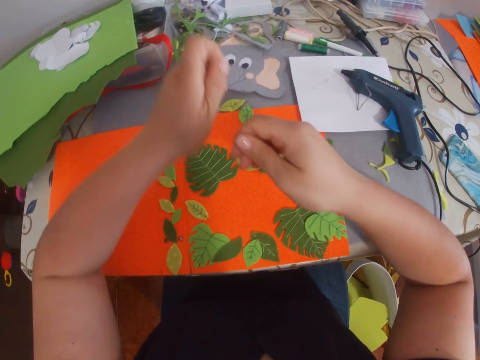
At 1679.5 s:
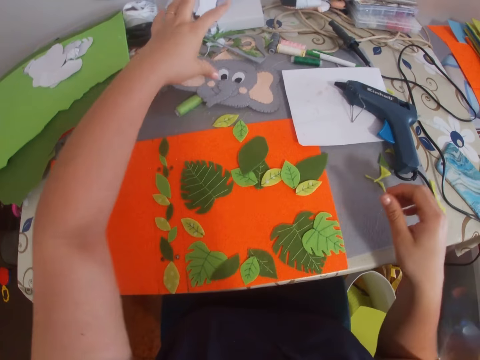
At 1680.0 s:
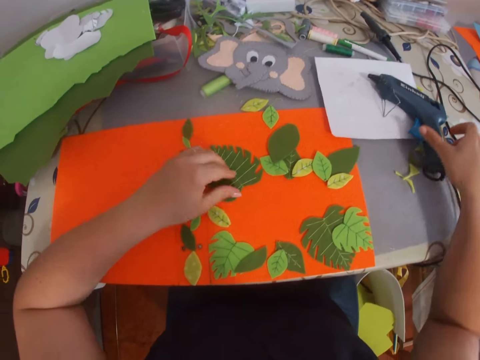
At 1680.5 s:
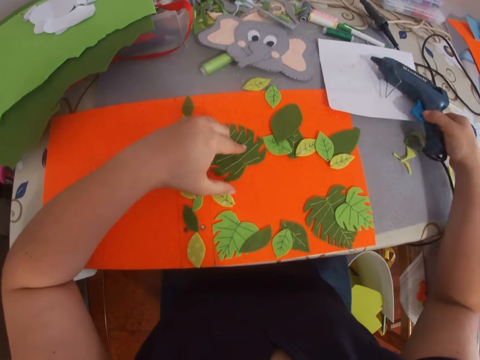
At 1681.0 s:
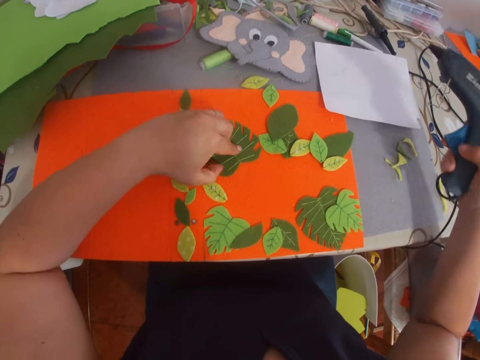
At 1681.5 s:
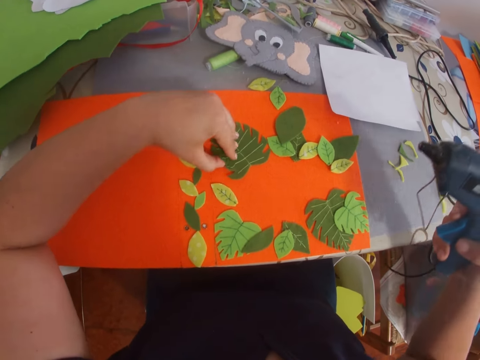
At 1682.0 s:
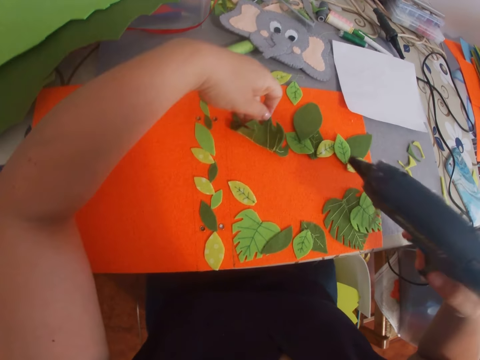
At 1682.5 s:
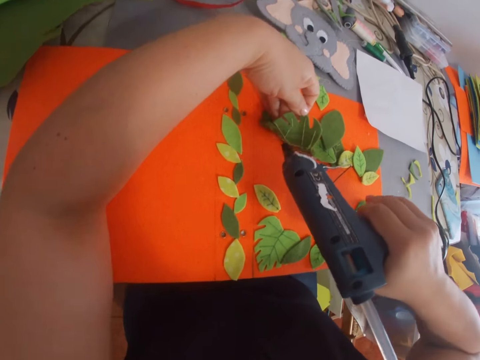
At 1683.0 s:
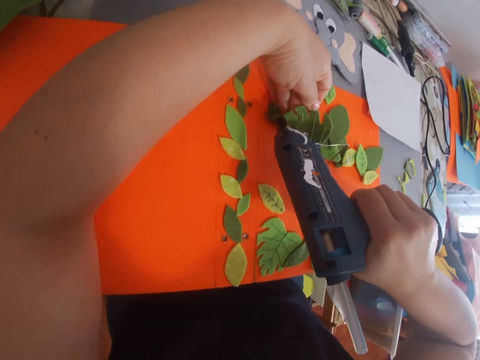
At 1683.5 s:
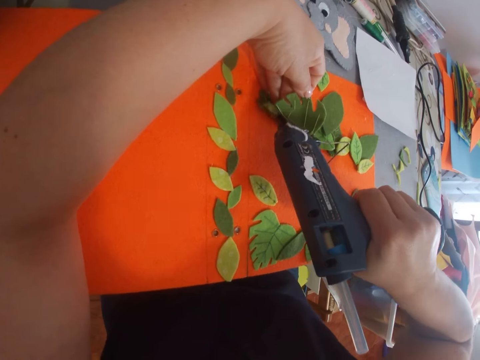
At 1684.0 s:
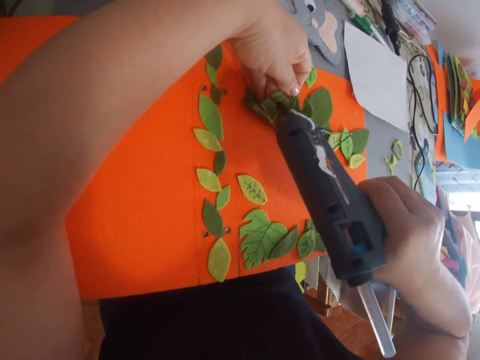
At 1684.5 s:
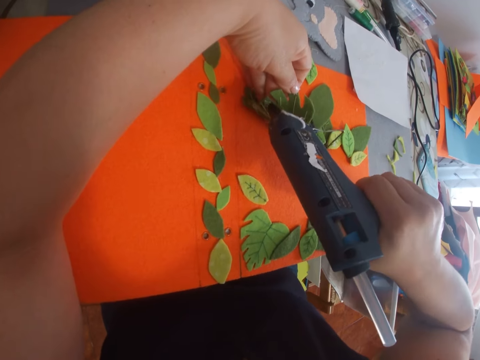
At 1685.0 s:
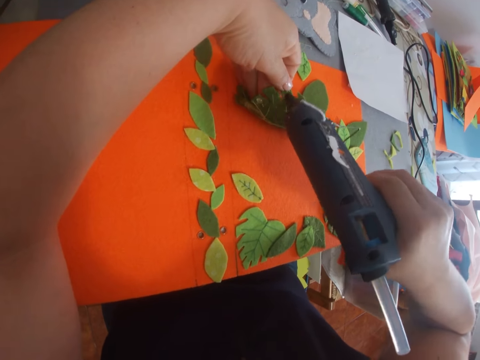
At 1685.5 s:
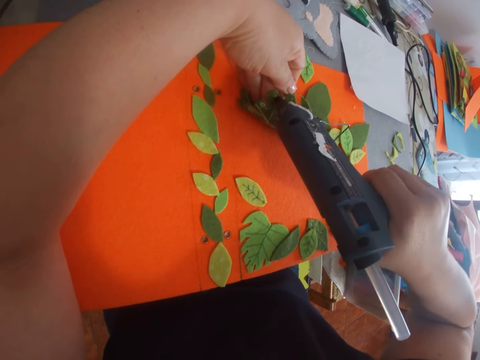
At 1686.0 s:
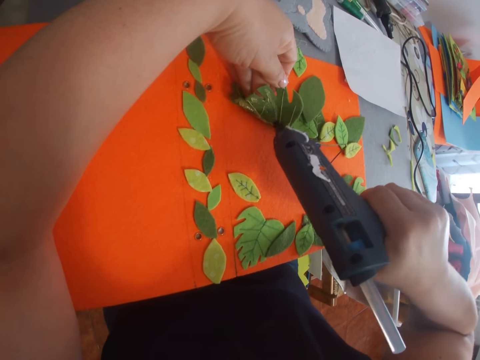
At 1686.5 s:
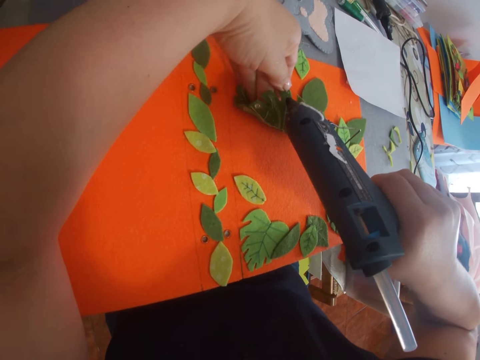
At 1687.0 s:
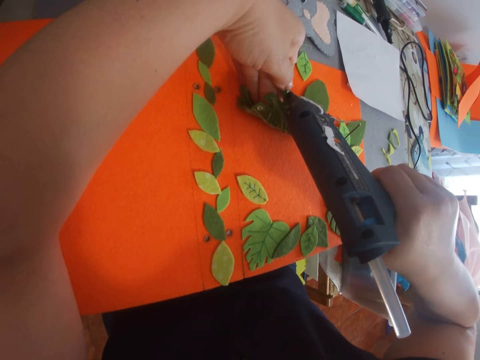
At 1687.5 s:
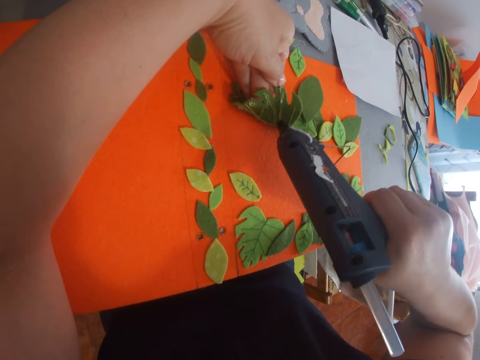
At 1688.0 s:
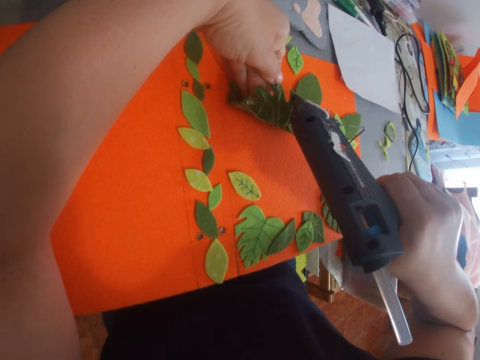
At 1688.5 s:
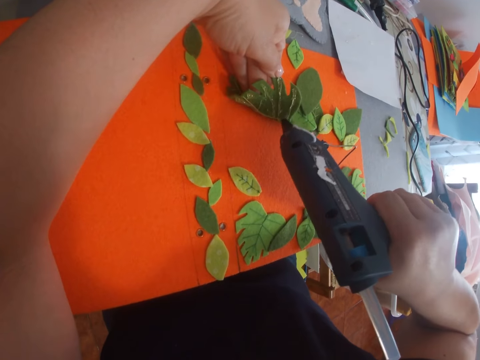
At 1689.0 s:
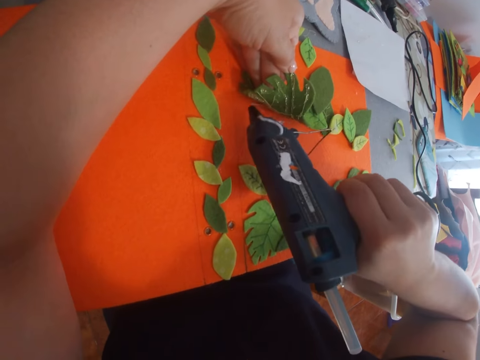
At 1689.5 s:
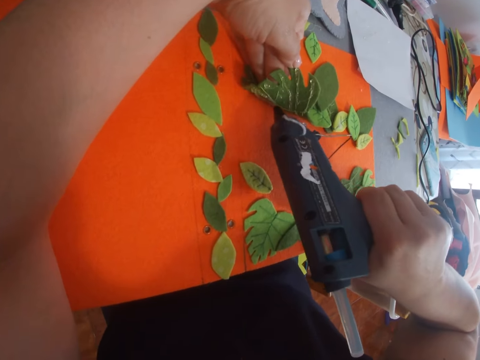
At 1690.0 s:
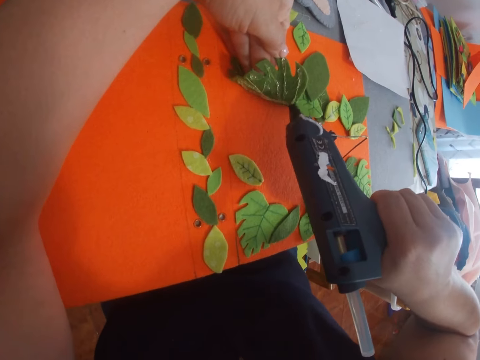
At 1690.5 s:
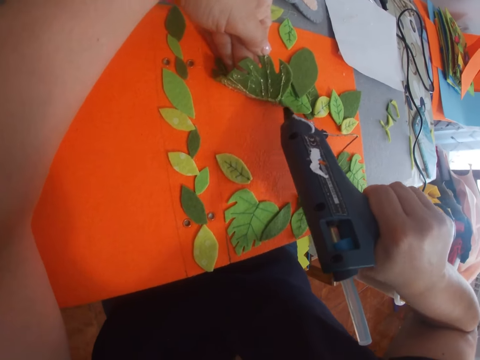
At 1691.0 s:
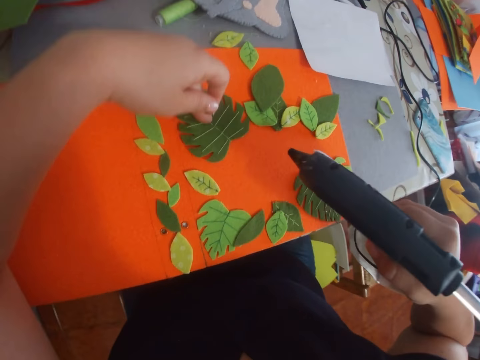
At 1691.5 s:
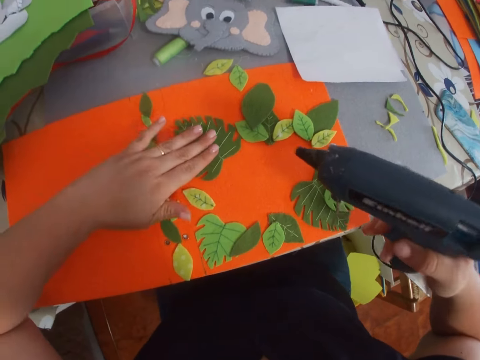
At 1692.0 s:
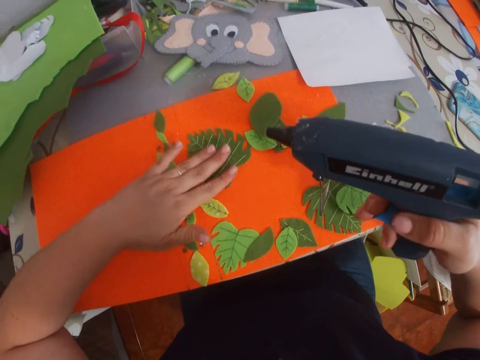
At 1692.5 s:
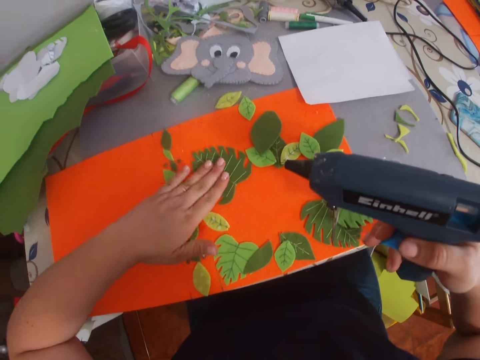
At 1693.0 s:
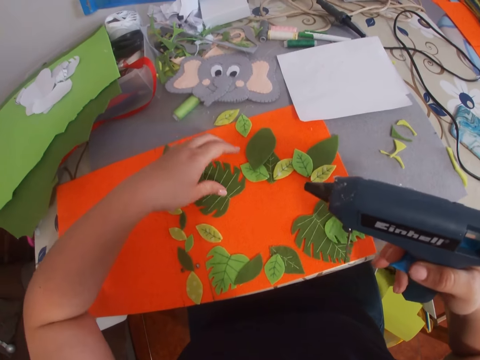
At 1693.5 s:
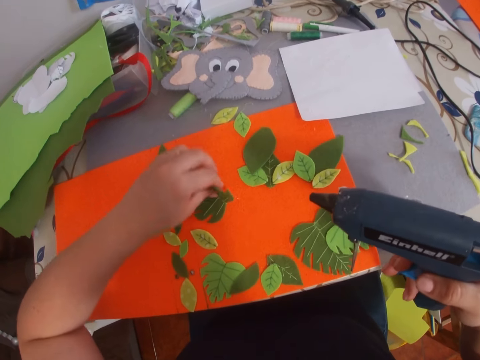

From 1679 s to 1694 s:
The camera wearer removes the glue from her fingers. She picks a glue gun from the table. She applies the glue on the leaf. She presses the leaves on the piece of paper. She sticks craft paper on a file folder.

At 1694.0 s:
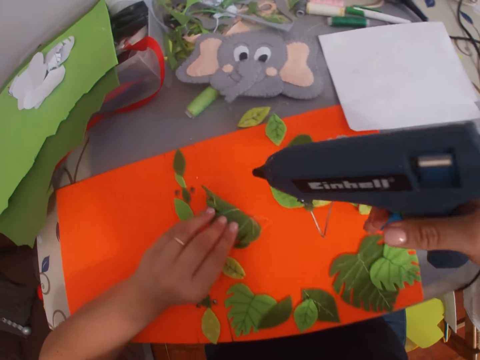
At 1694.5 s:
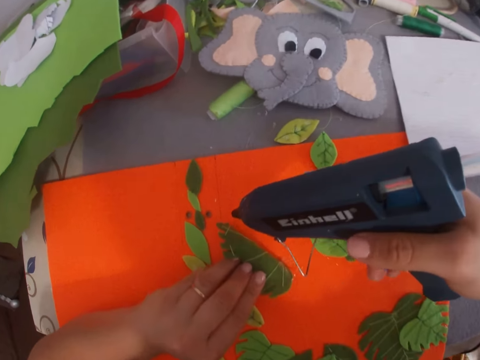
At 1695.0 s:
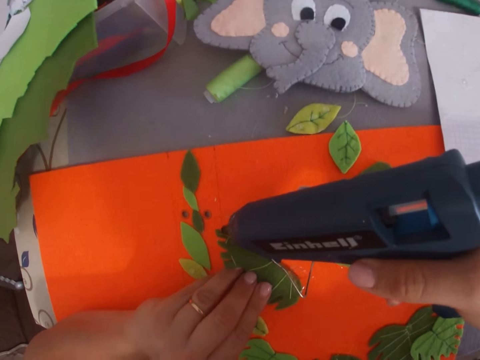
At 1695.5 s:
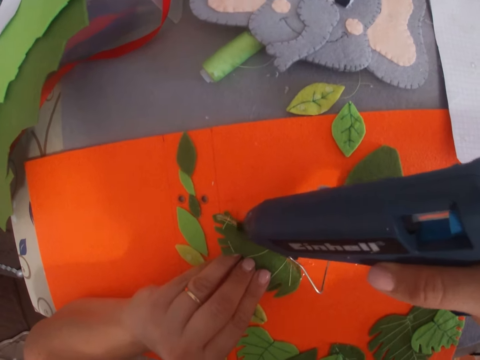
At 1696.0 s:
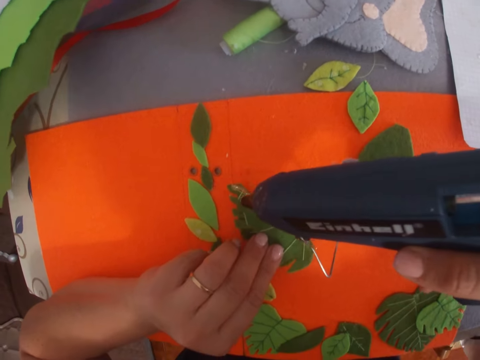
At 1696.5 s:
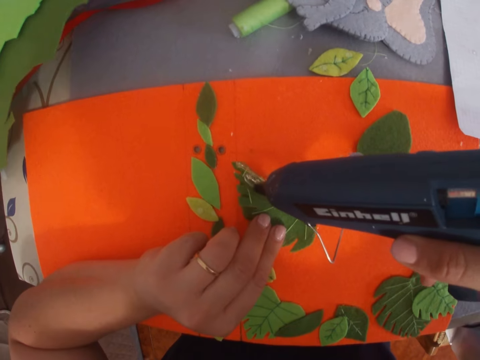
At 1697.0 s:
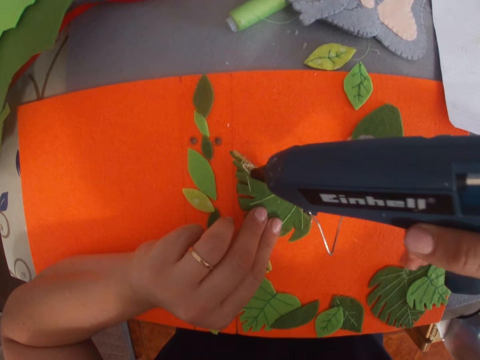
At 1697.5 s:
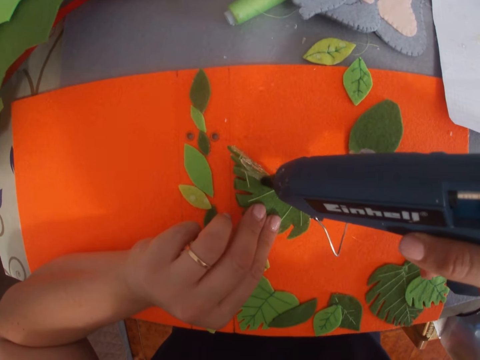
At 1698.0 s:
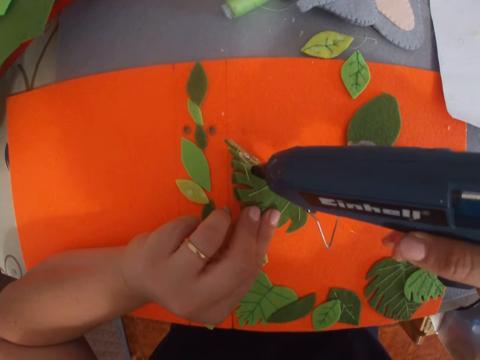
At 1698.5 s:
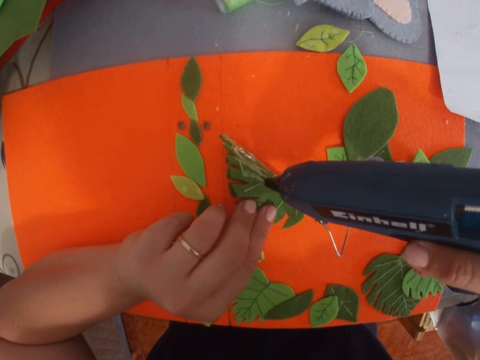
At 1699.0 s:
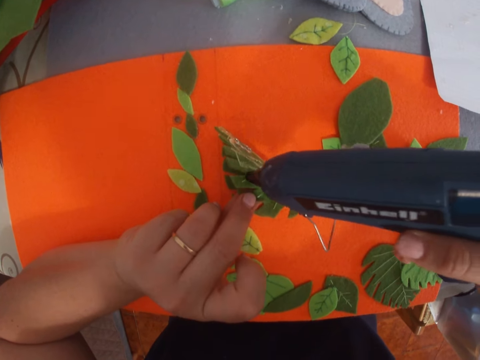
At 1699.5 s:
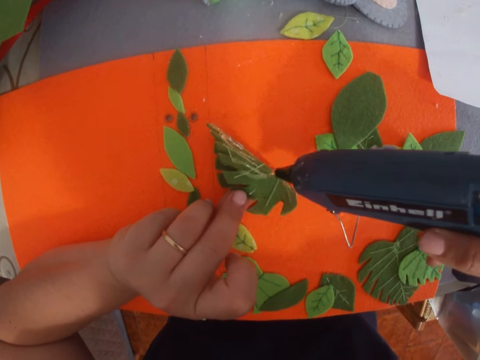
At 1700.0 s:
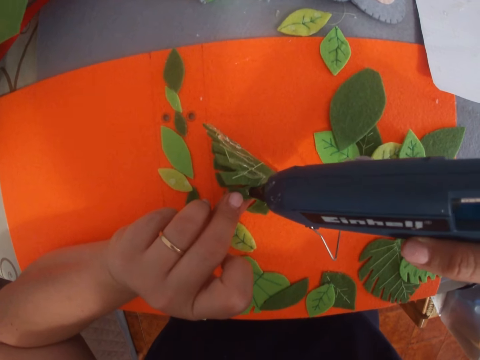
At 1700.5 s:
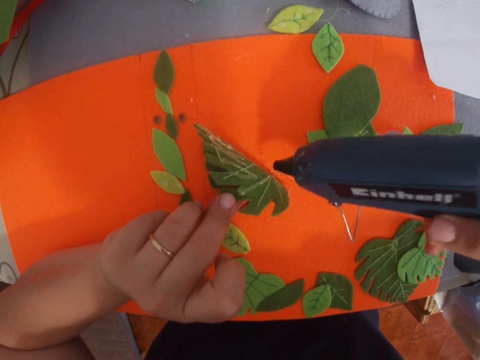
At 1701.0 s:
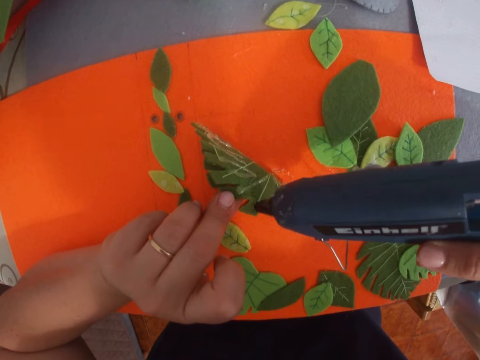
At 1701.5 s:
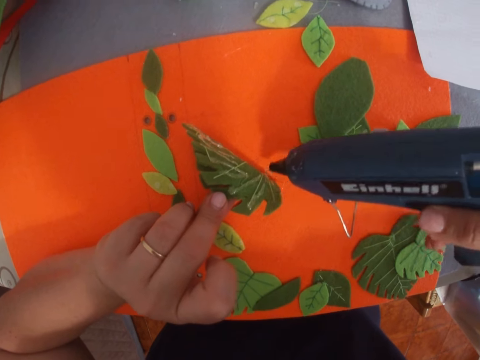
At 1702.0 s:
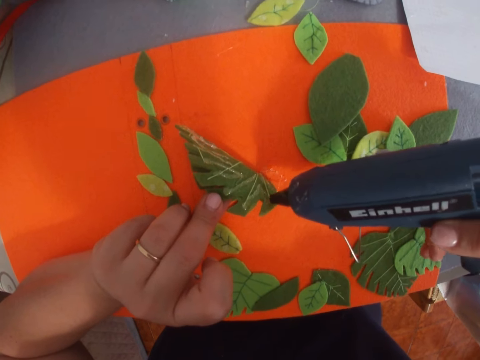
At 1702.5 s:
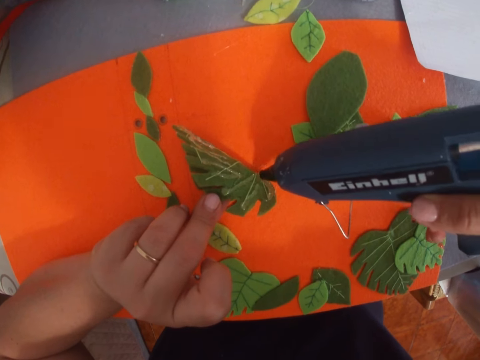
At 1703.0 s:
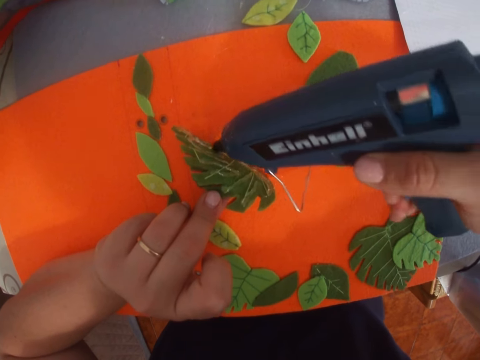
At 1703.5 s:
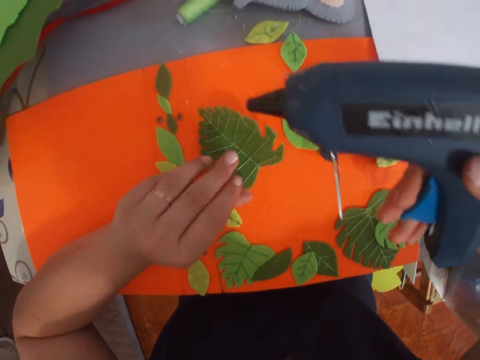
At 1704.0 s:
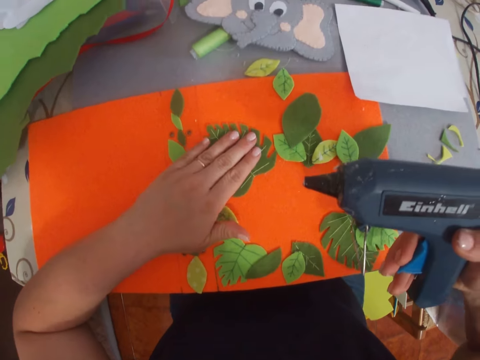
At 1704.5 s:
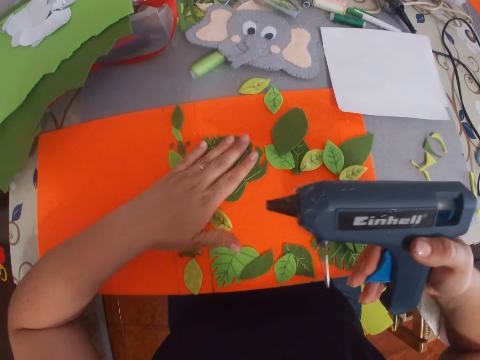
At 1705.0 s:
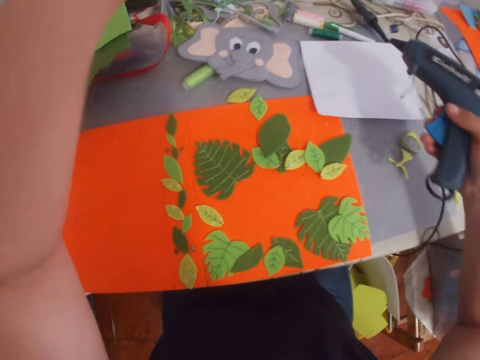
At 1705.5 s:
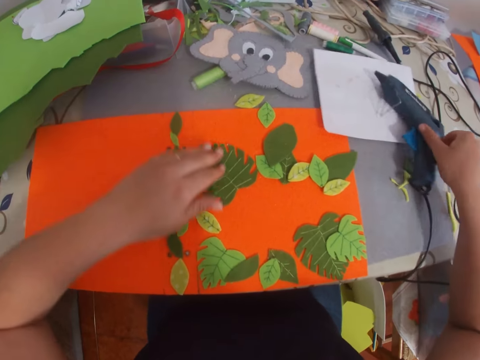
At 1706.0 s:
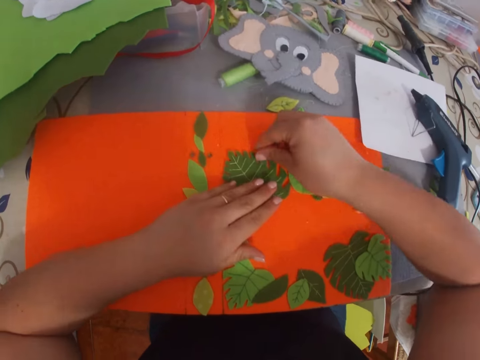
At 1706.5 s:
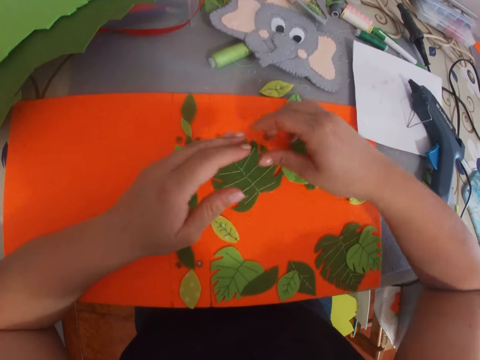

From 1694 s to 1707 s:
The camera wearer applies the glue on the leaf. They press the leaves on the piece of paper. They stick craft paper on a file folder. They place the glue gun on the table. They remove the glue from the leaf.
